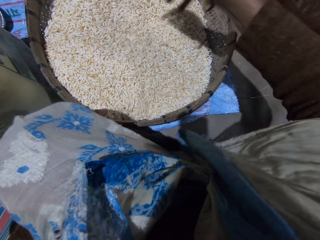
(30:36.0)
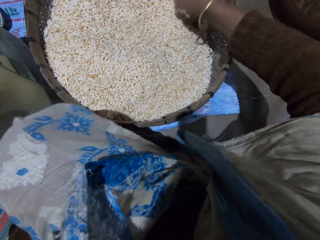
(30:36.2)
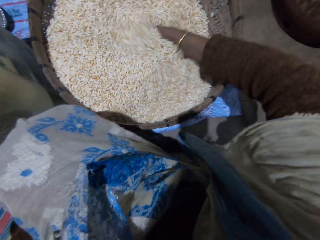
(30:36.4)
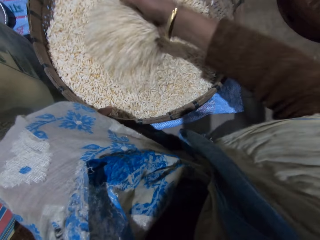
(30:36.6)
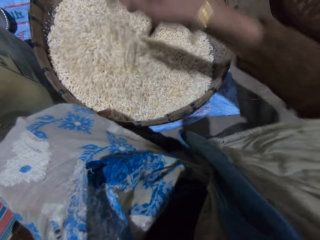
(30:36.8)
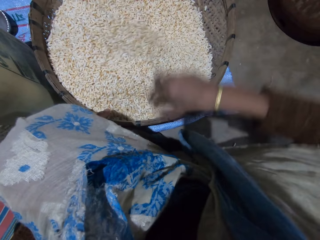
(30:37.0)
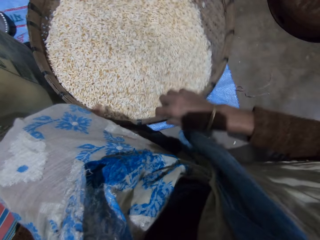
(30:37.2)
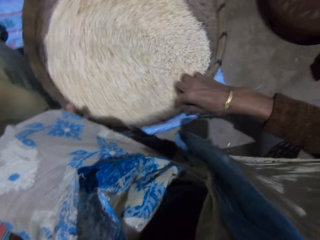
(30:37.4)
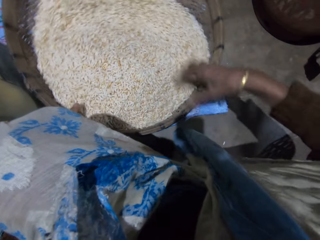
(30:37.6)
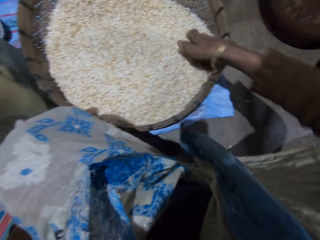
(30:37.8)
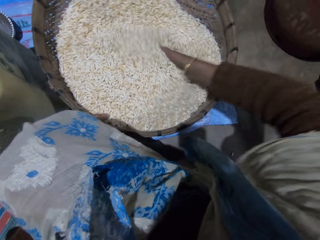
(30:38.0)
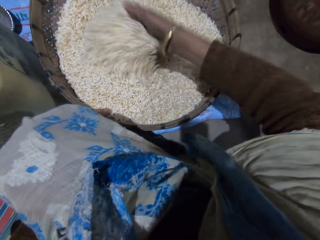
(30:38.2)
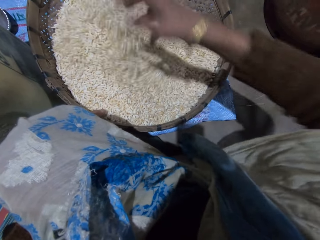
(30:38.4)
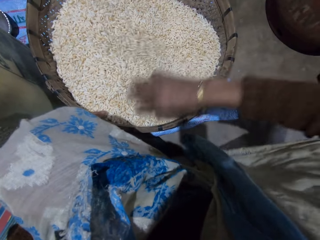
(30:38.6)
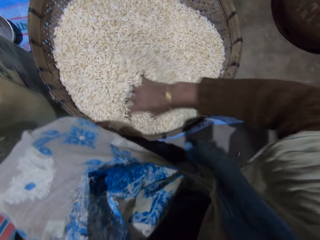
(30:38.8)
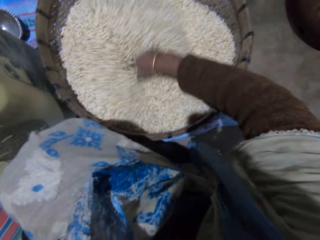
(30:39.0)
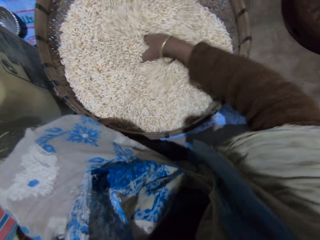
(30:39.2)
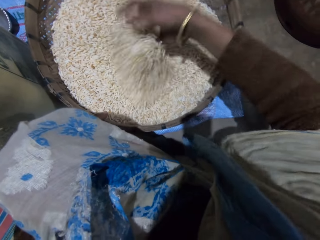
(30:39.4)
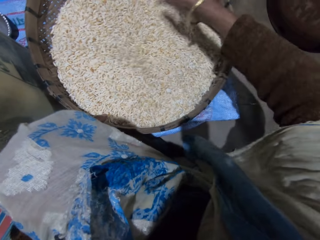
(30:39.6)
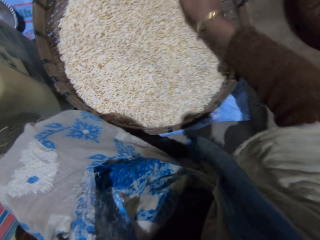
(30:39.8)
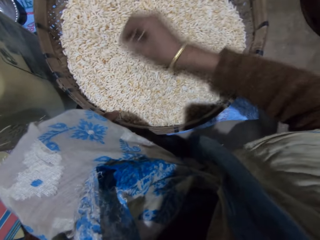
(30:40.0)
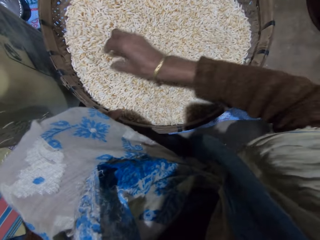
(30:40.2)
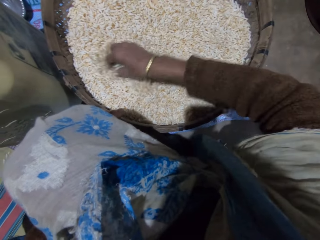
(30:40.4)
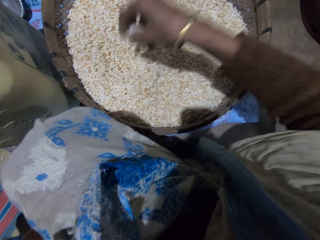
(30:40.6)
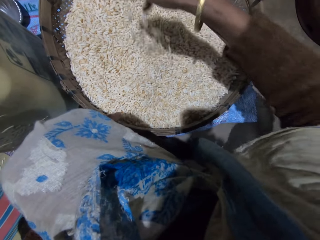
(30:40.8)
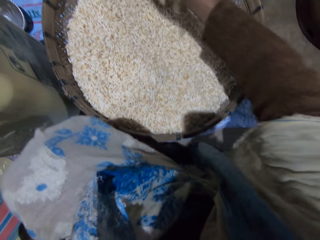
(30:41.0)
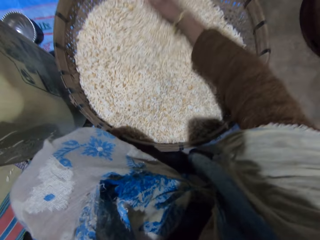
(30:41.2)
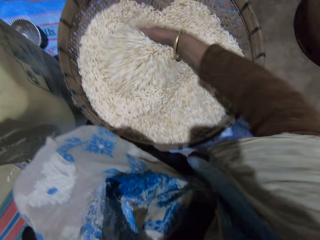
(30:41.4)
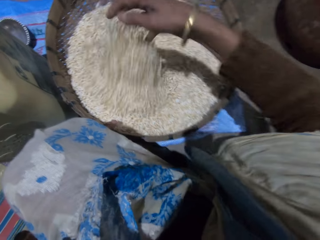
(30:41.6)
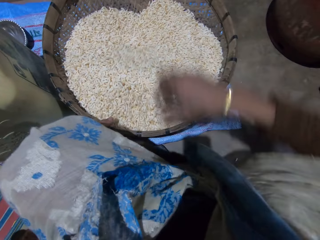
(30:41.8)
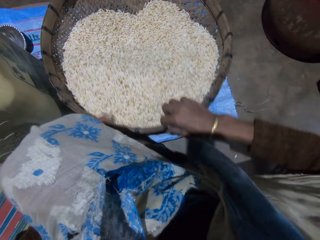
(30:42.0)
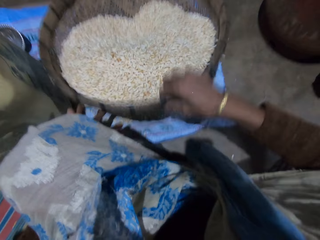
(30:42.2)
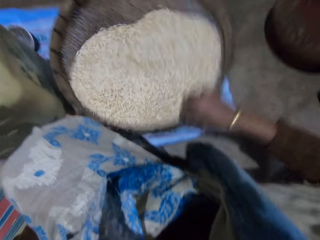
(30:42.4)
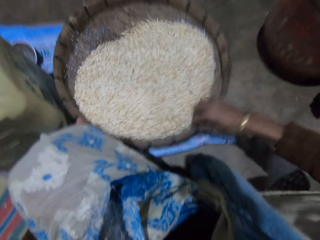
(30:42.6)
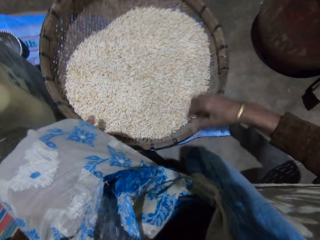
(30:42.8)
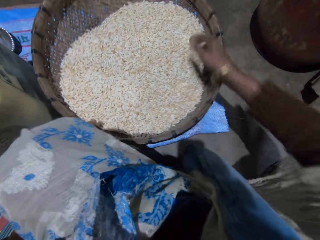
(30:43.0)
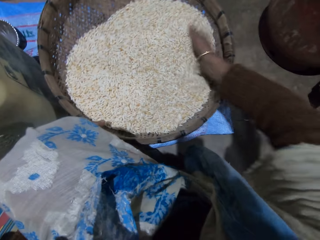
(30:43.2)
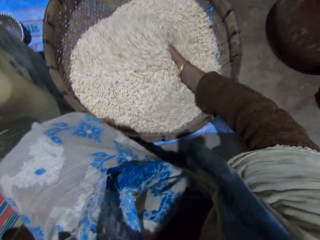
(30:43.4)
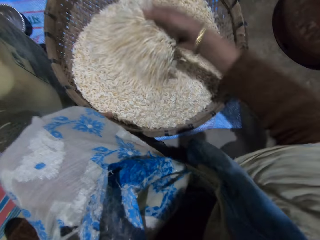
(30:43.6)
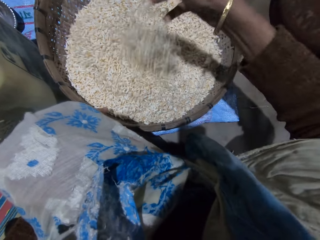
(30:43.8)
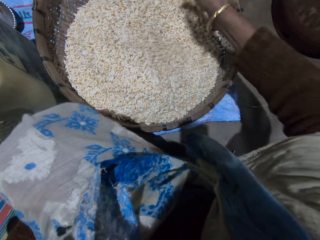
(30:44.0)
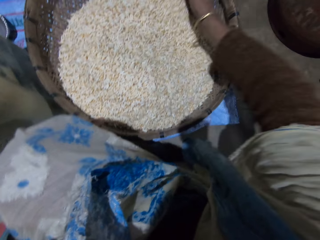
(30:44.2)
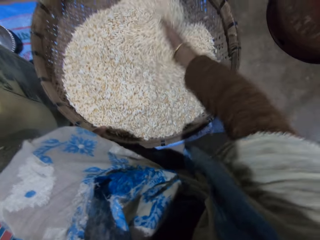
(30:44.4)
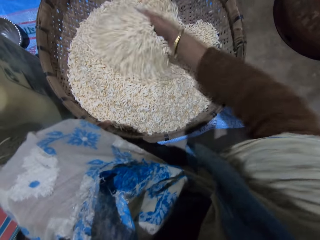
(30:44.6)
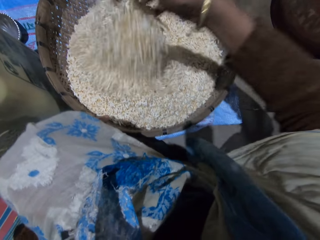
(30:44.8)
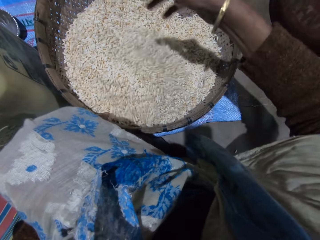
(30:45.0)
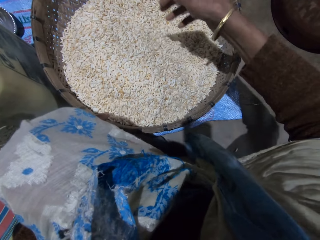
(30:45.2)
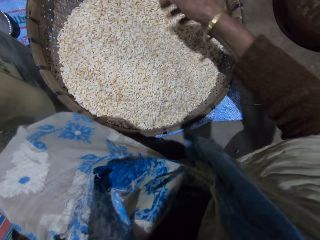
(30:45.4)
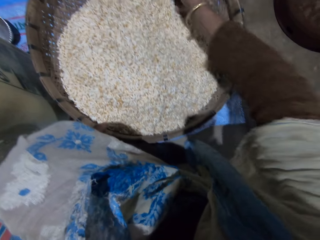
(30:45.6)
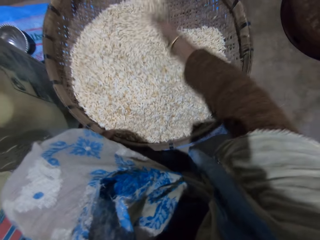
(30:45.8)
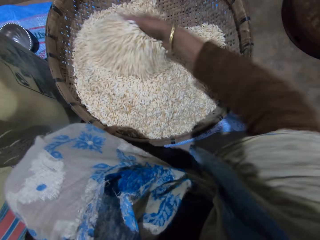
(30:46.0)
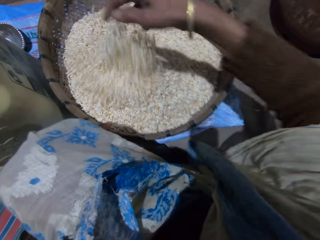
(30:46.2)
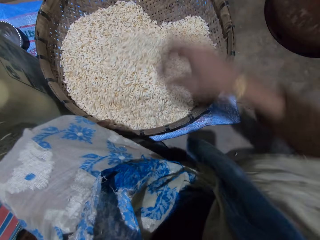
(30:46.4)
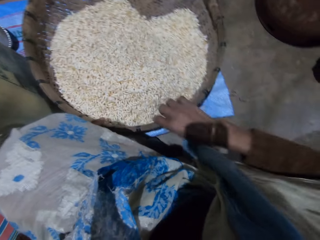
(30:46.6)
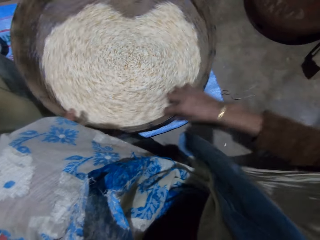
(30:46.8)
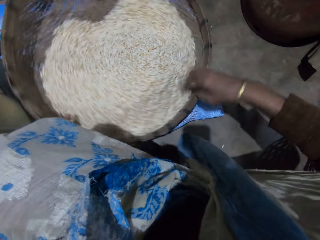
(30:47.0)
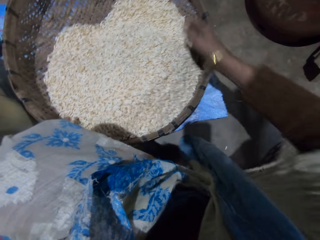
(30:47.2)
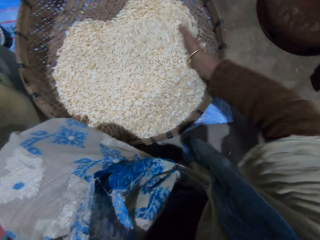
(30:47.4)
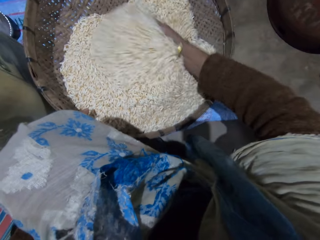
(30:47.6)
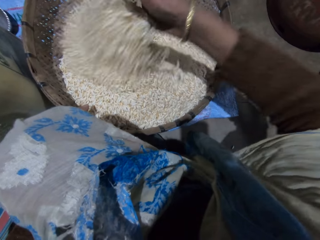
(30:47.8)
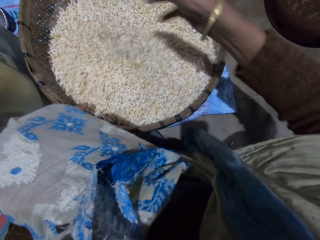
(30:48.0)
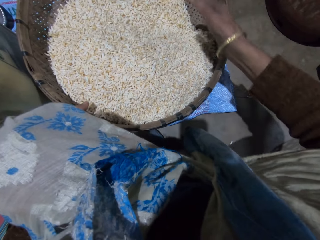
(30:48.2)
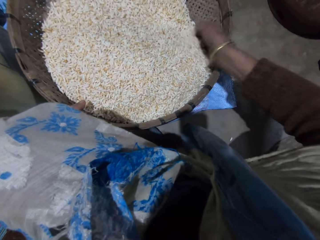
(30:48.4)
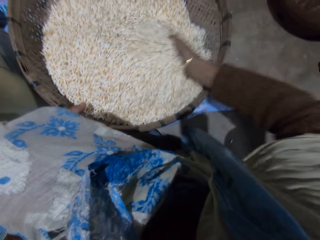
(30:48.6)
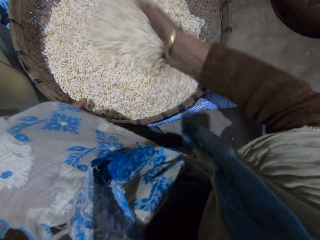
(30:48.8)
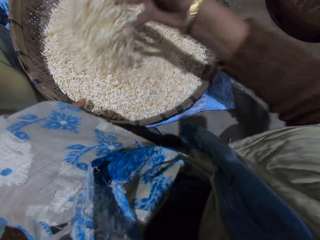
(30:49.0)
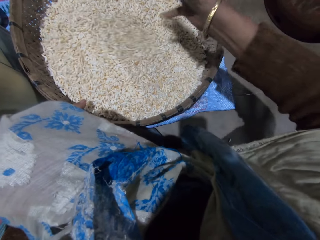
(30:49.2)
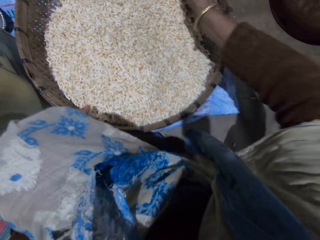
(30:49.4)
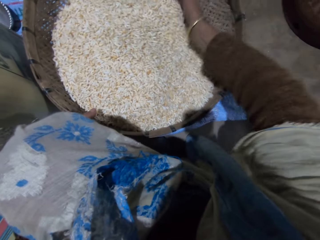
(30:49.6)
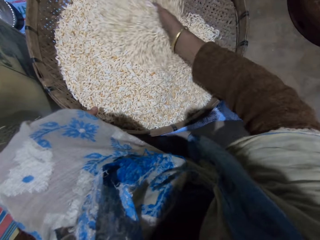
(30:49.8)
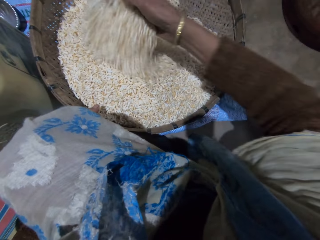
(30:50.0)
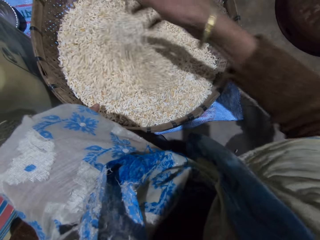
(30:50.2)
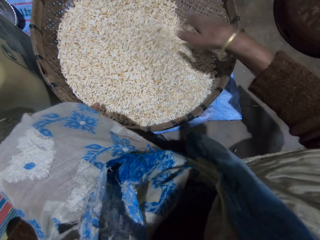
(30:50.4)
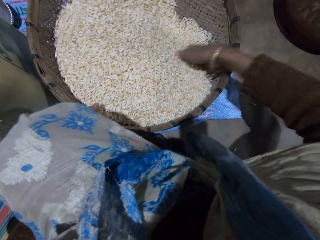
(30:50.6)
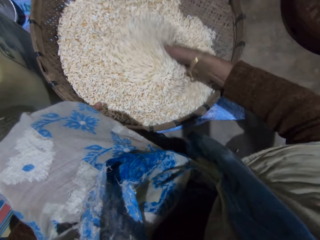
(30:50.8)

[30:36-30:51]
The camera wearer shakes the basket with her right hand. She adjusts the winnowing basket. She mixes grains in the basket with her right hand. She adjusts the winnowing basket. She shakes the basket with her right hand. She mixes grains in the basket with her right hand. She adjusts the winnowing basket. She shakes the basket with her right hand. She mixes grains in the basket with her right hand.

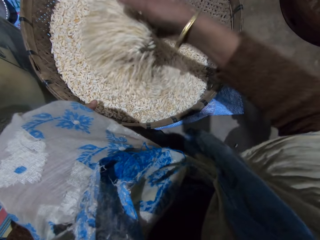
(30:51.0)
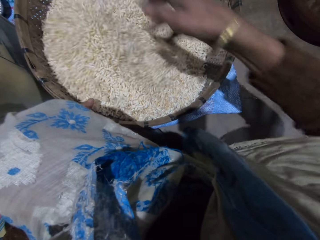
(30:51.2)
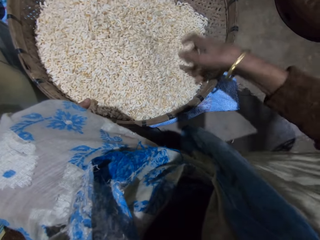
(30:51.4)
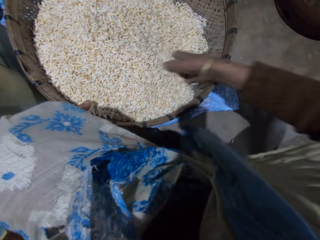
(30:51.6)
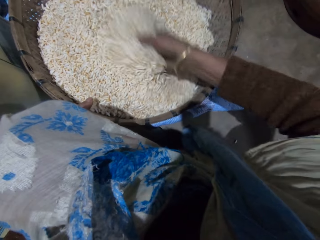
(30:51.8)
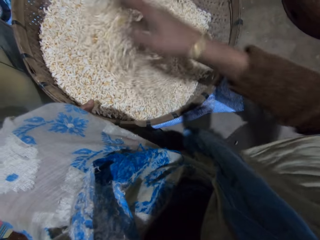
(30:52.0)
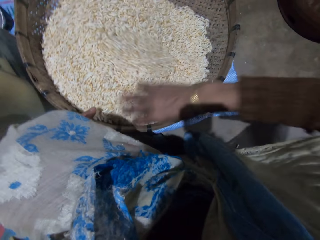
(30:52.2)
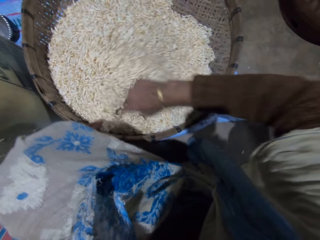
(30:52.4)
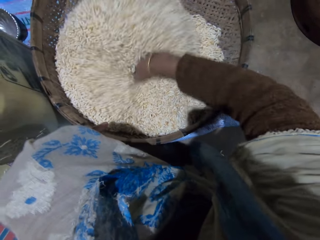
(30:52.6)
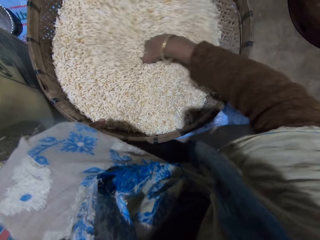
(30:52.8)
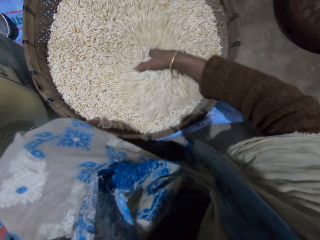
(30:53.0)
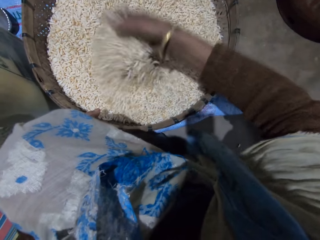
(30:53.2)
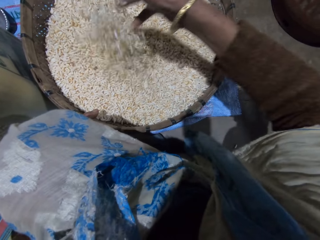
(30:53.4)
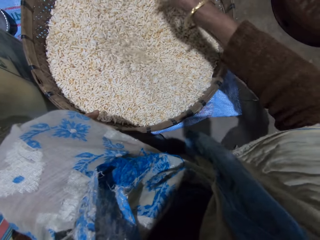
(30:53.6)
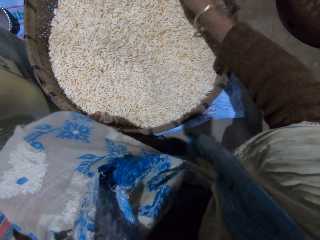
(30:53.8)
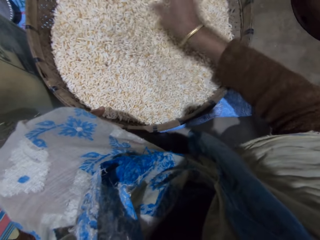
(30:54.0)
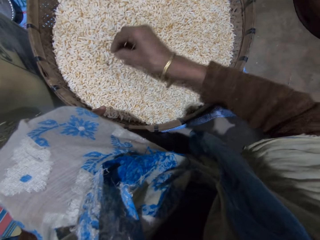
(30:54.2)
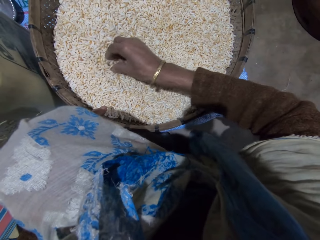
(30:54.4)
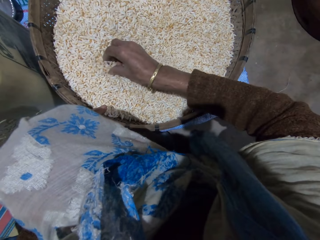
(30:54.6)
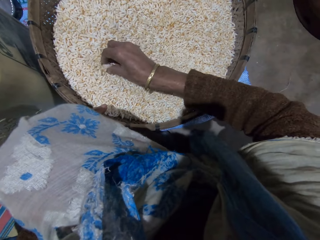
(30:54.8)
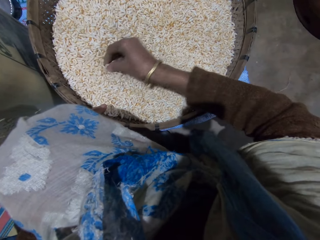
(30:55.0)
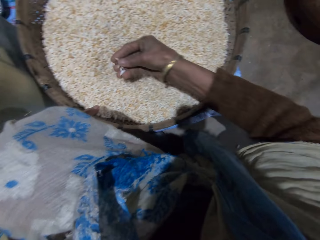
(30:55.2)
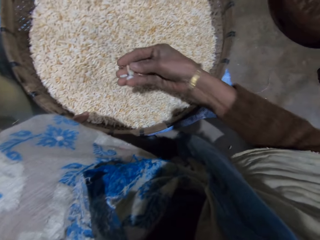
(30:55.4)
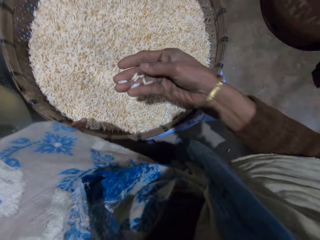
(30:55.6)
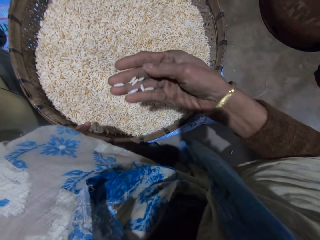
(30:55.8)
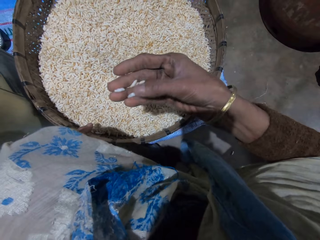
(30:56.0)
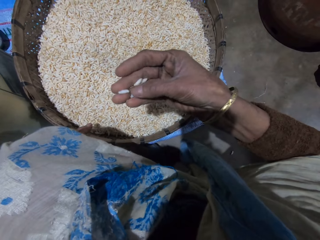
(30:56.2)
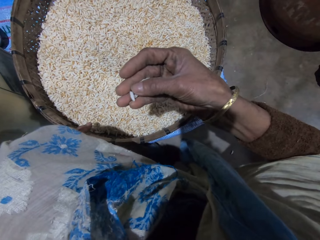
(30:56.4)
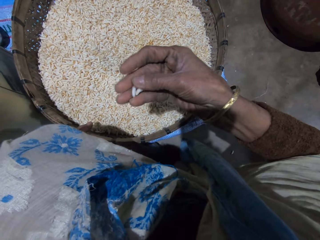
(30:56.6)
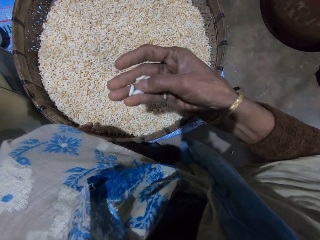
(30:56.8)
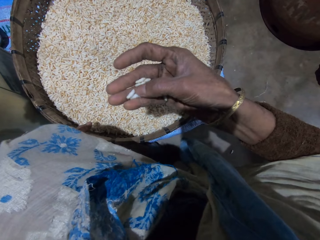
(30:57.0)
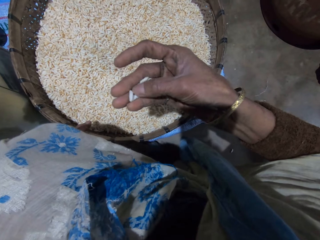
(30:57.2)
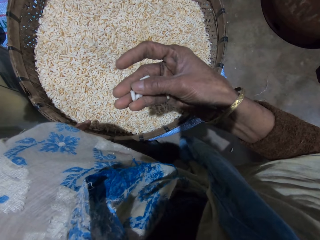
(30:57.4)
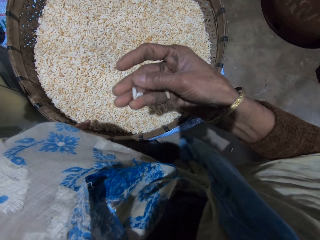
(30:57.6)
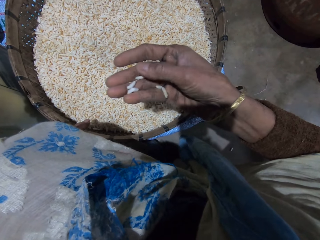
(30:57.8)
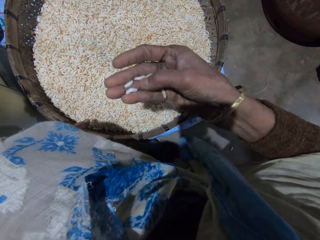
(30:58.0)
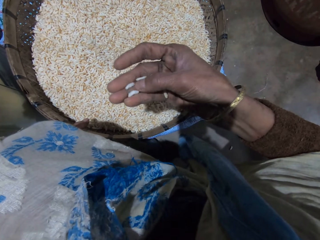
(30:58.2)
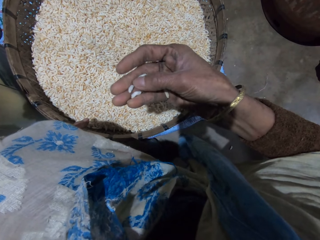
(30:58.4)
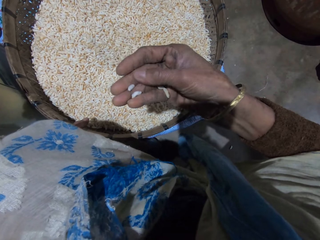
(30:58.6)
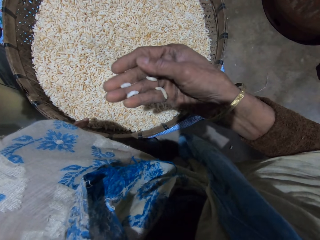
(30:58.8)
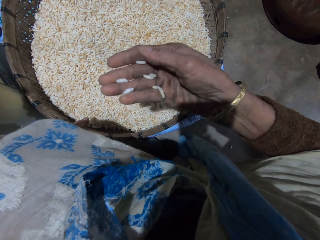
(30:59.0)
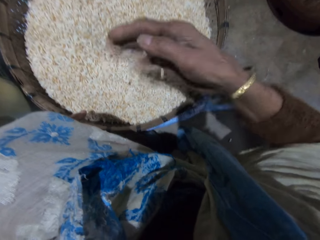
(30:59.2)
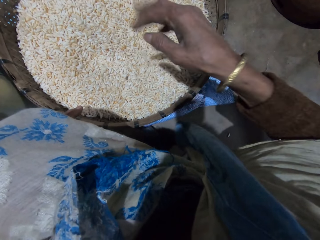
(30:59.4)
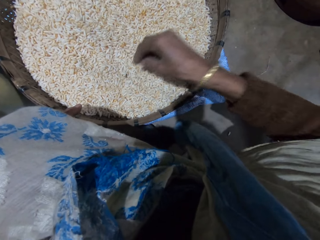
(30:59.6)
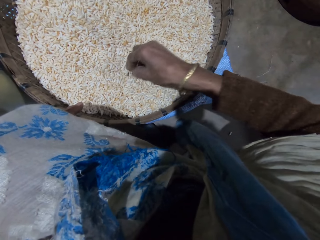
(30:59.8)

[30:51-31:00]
The camera wearer picks grains with her right hand. She checks the grains. She pours the grains in the basket.
